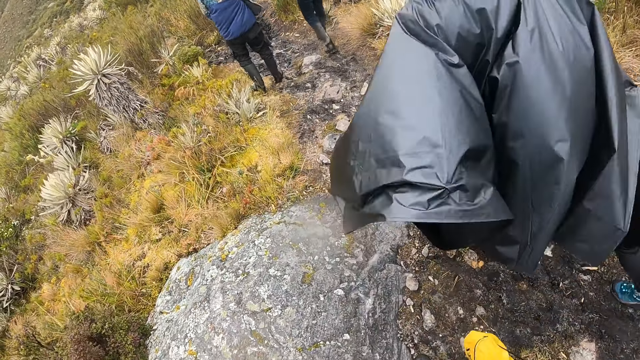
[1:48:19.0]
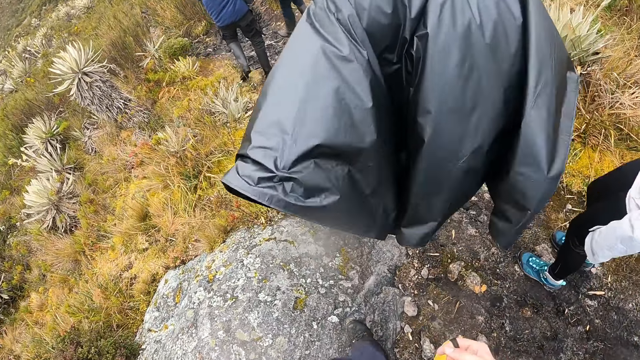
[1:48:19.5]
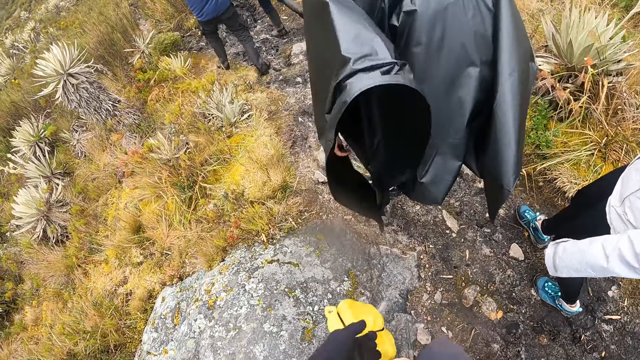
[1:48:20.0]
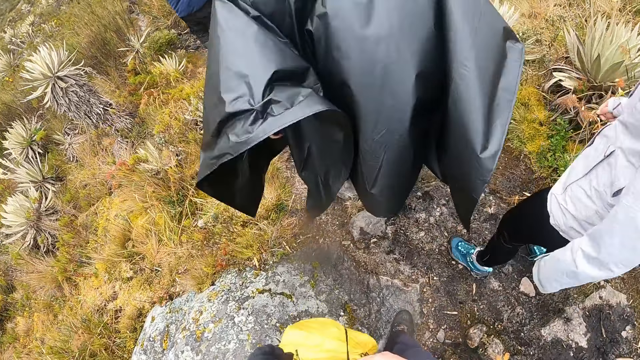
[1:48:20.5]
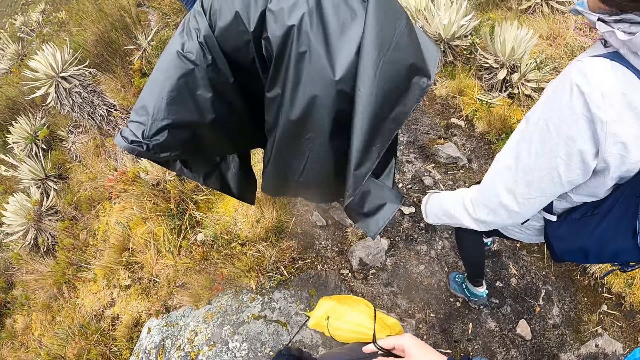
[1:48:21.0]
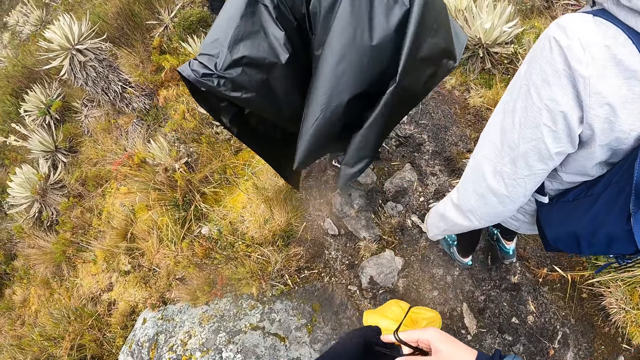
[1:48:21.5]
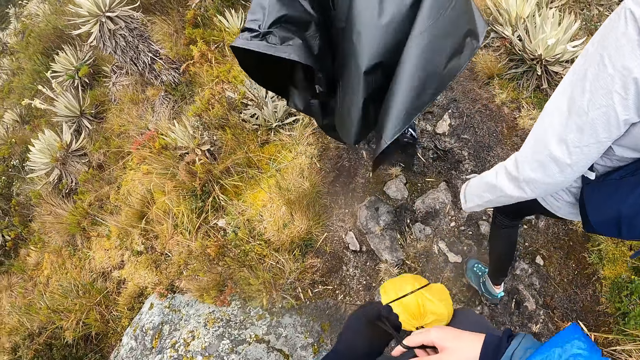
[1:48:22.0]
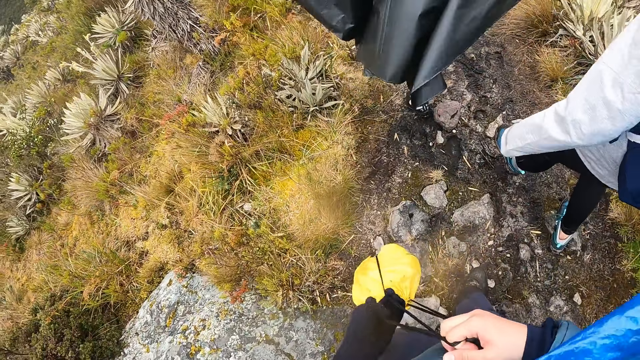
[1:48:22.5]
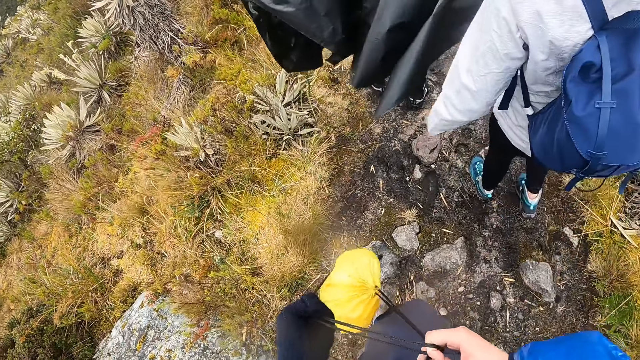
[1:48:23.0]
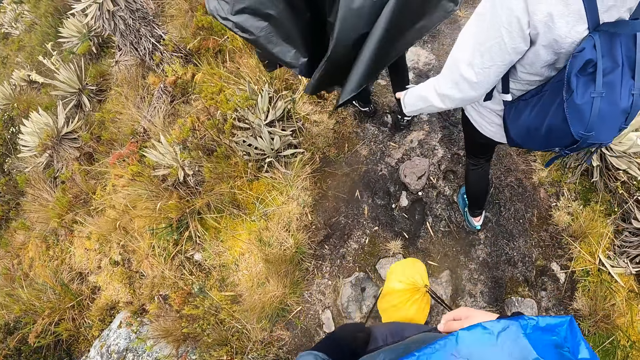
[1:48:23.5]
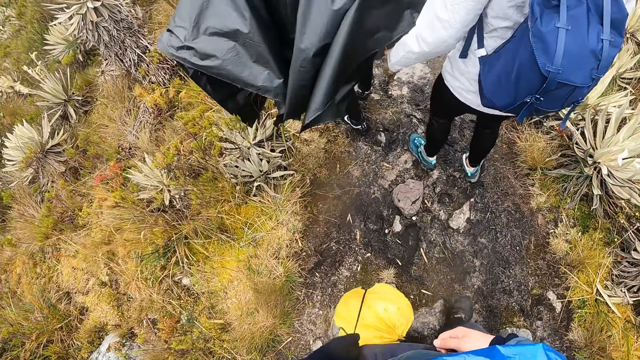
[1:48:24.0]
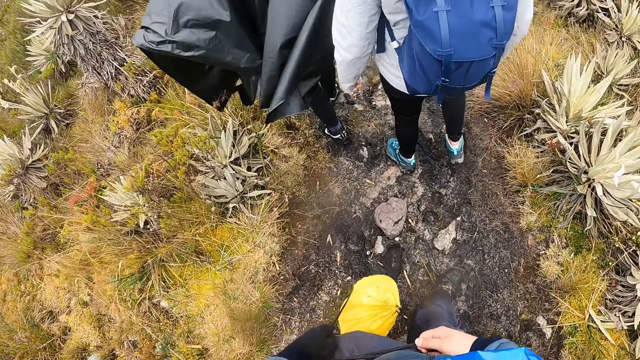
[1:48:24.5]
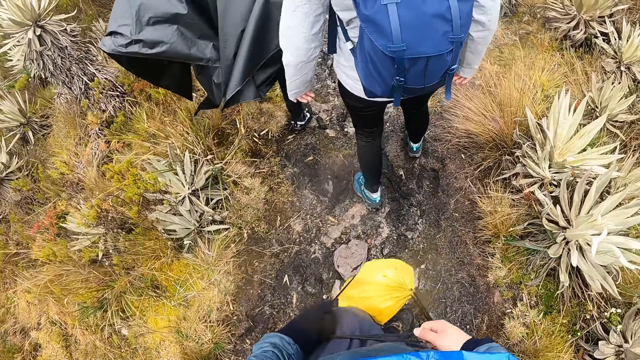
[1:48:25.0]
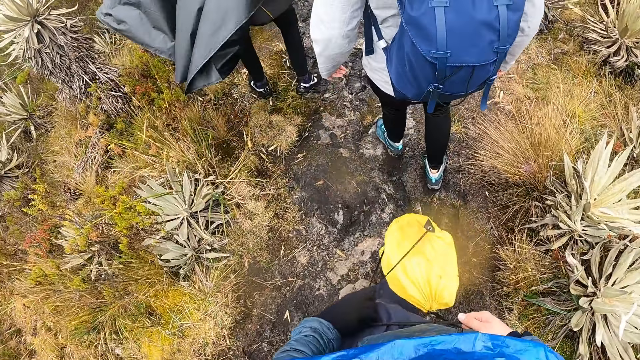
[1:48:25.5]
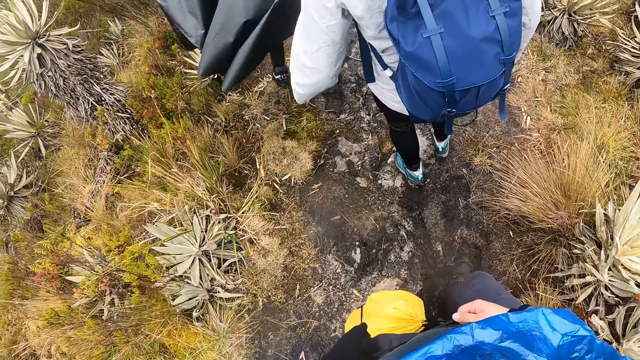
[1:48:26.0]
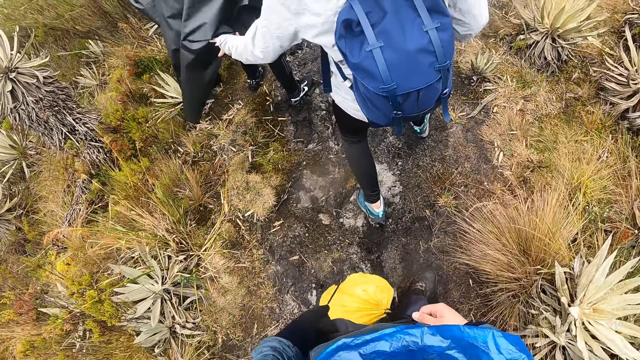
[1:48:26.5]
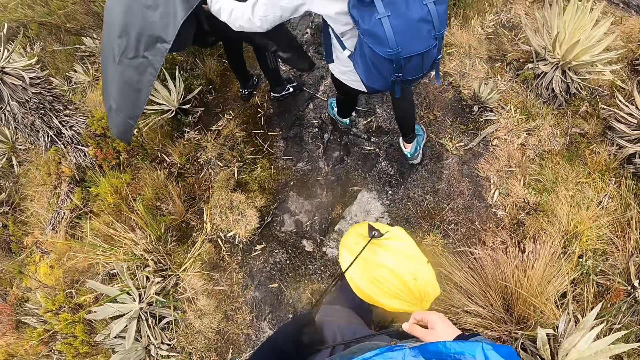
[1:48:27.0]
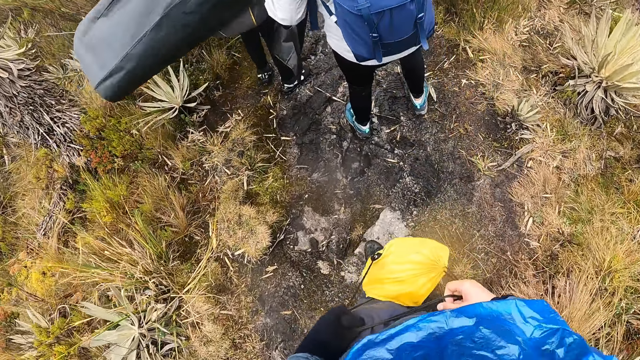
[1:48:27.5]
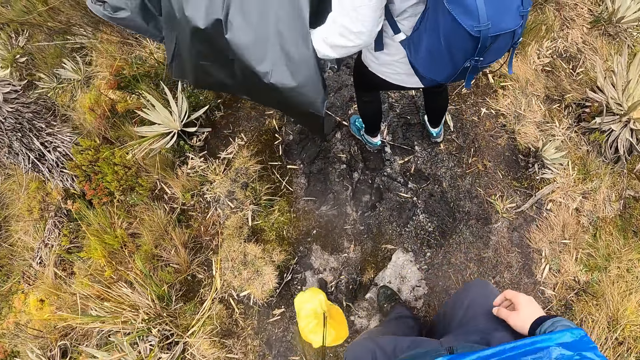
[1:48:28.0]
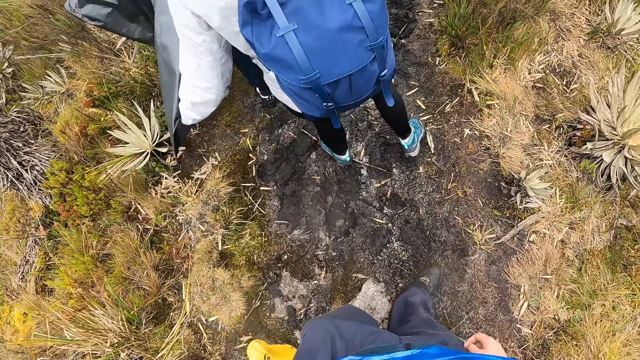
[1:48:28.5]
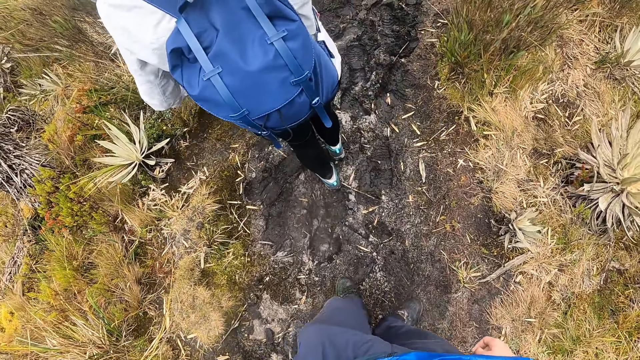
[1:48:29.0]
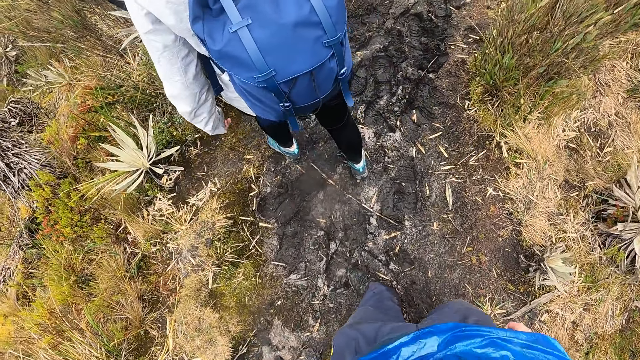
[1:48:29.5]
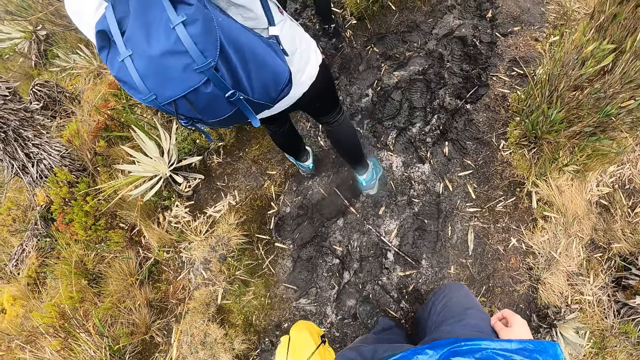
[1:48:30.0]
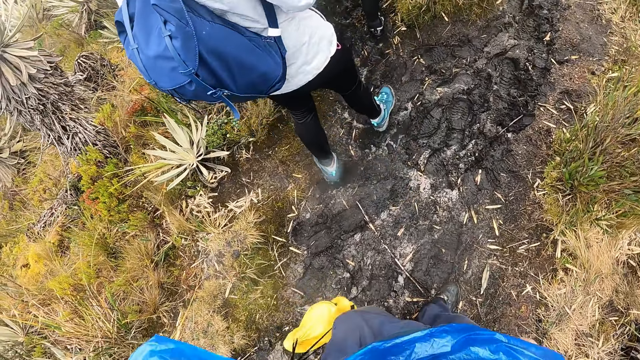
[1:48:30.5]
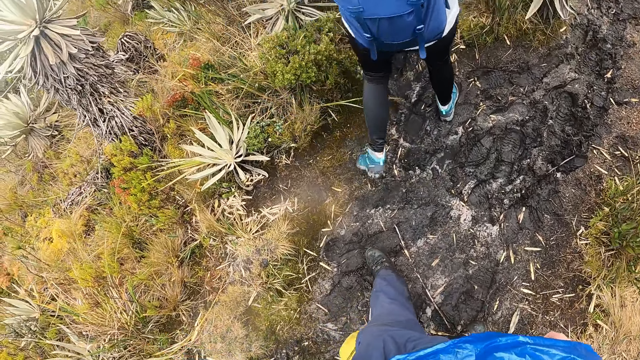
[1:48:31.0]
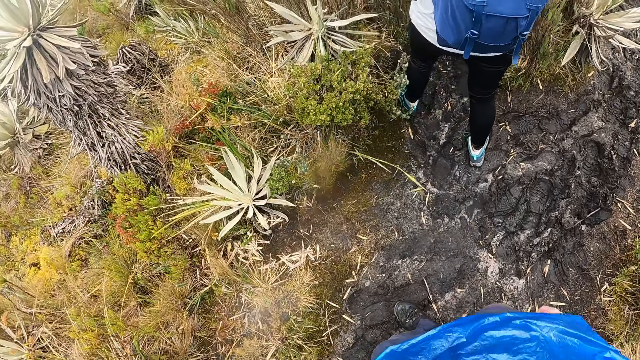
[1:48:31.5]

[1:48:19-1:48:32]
The camera wearer holds a bag with both hands. A lady walks around. A woman touches the raincoat of a man with her left hand. The camera wearer holds the bag with his left hand.

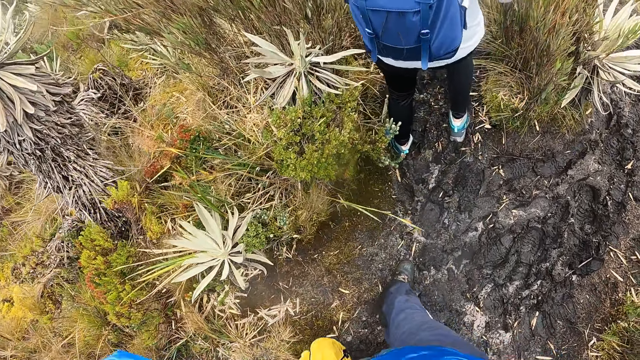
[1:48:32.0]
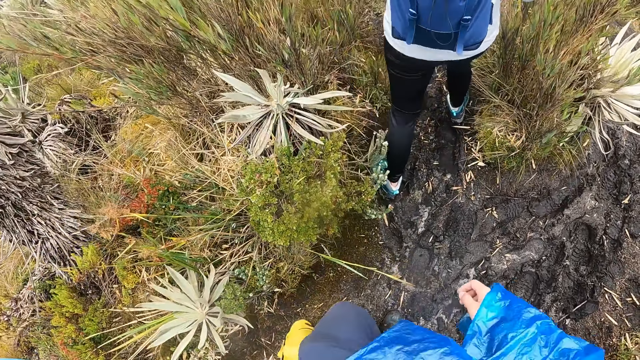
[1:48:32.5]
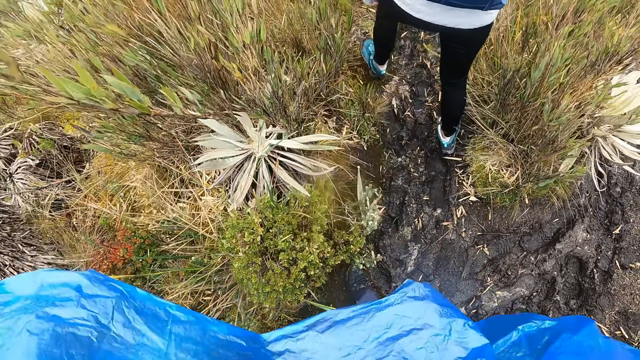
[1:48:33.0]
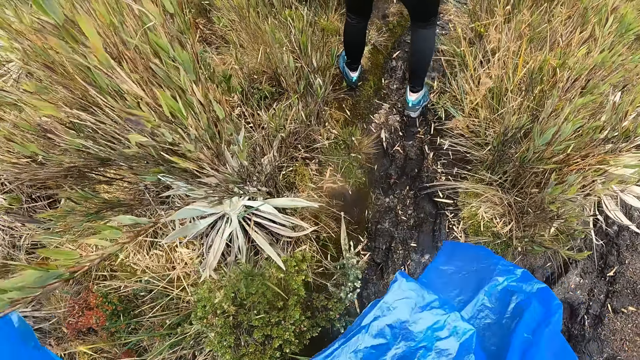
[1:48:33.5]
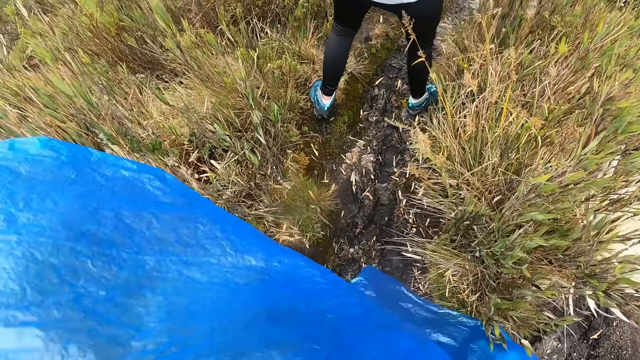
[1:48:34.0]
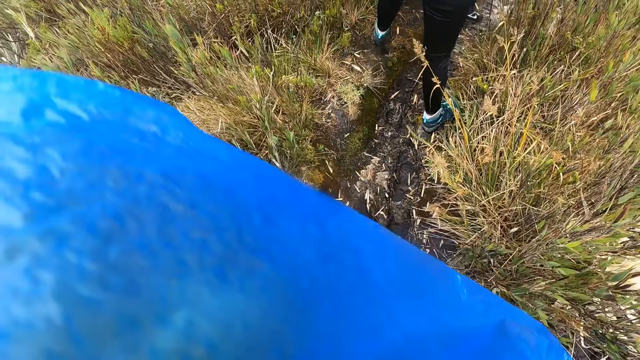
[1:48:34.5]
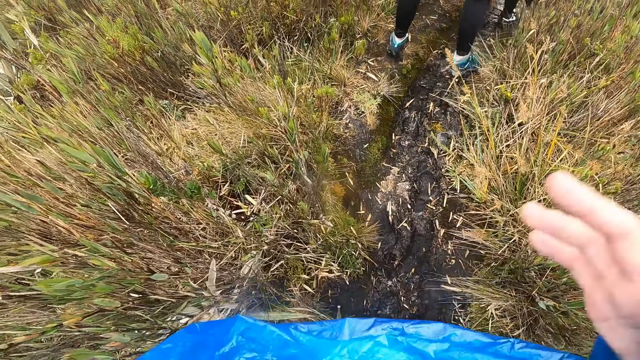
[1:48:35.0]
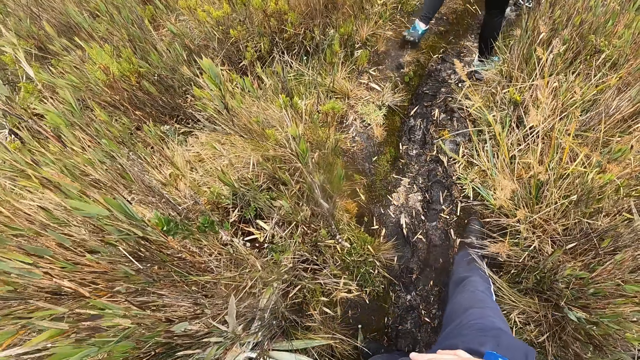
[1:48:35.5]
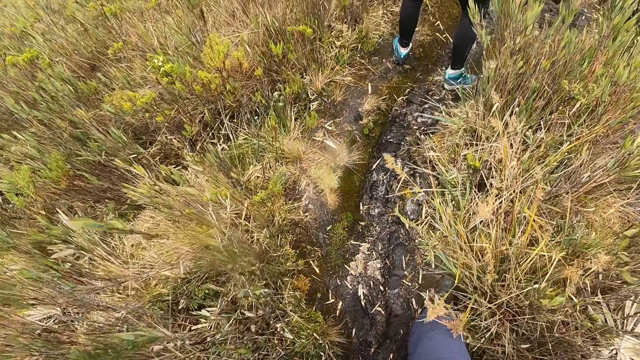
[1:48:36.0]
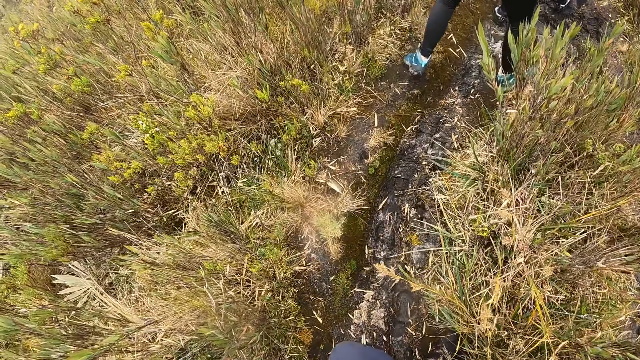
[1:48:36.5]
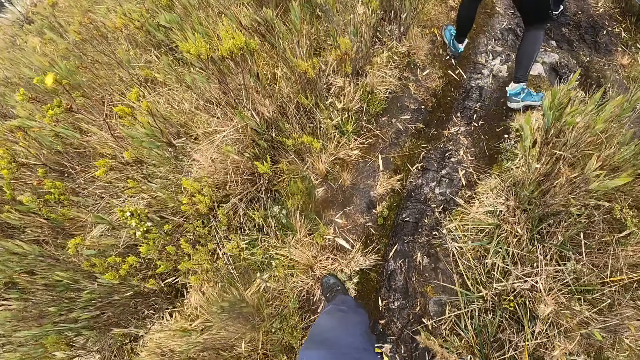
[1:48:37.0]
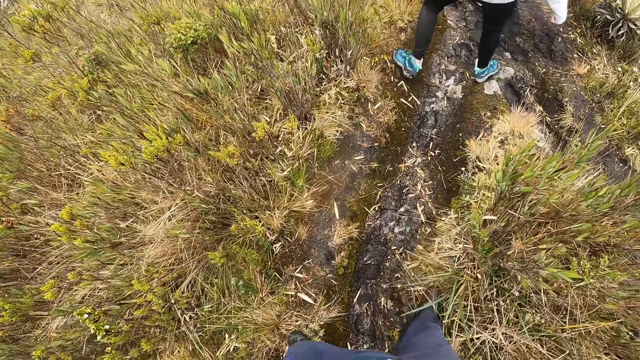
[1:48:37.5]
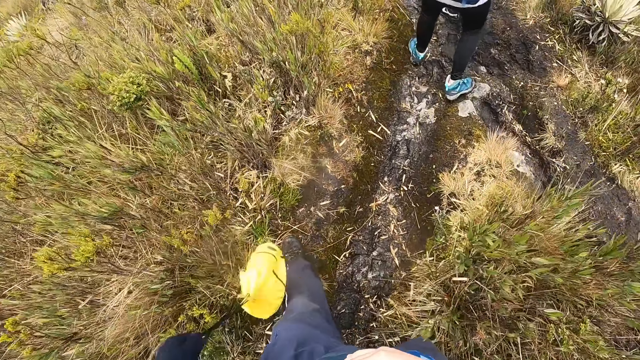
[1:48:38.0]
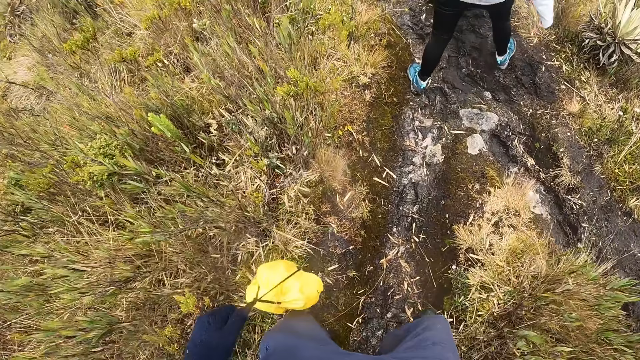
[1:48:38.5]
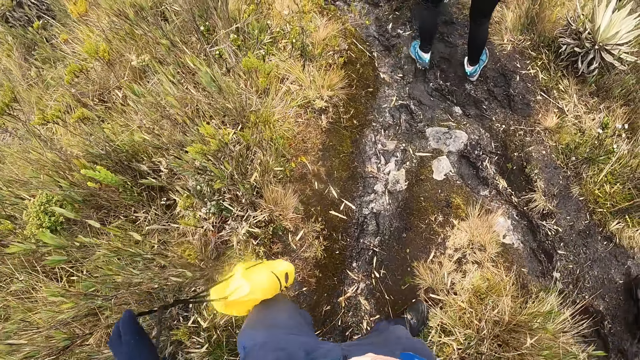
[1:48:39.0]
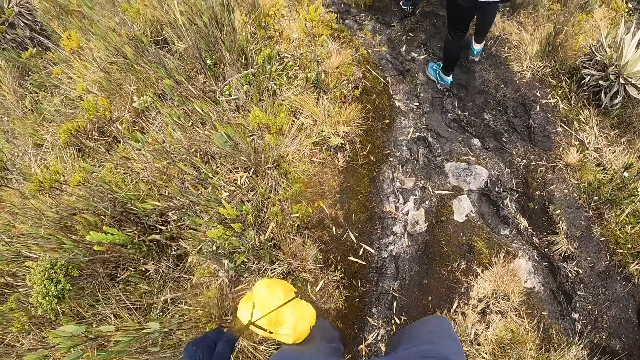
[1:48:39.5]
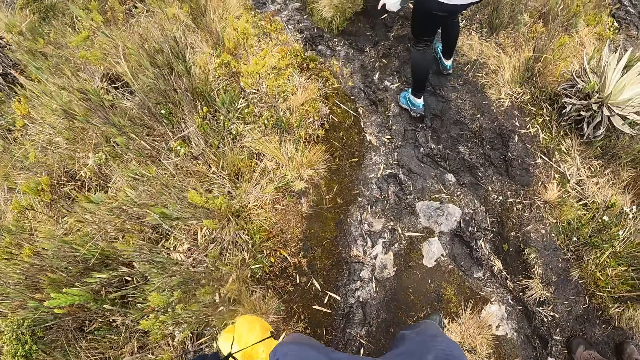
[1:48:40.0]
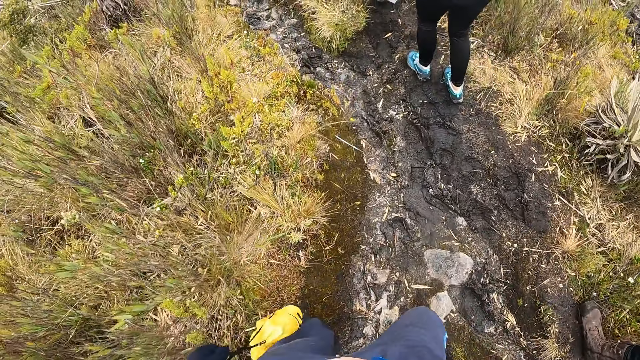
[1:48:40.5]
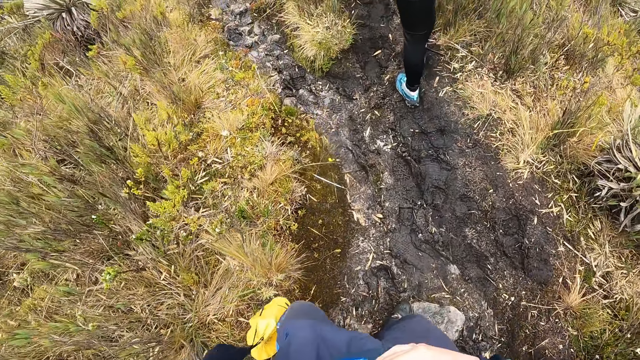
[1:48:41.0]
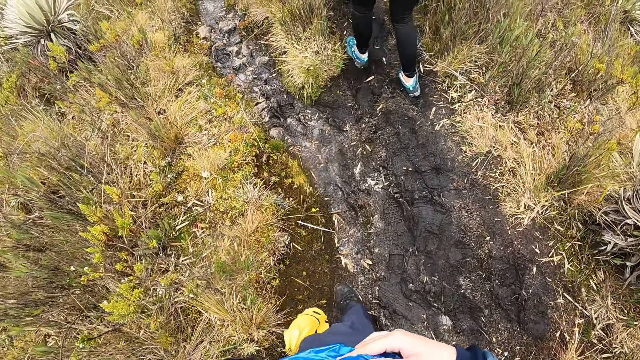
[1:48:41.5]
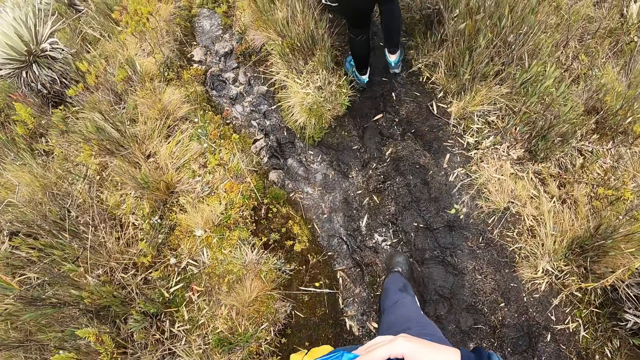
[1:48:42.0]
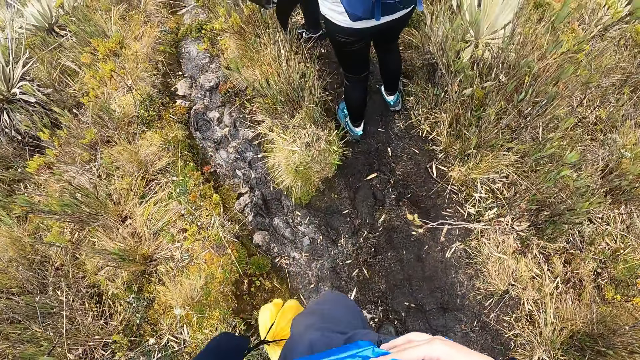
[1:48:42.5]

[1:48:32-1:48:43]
The camera wearer adjusts a raincoat on his body with his right hand.
